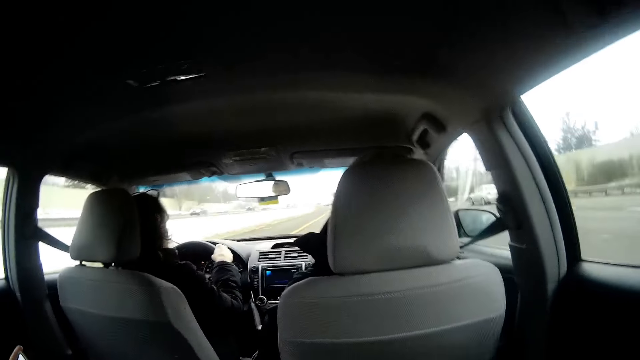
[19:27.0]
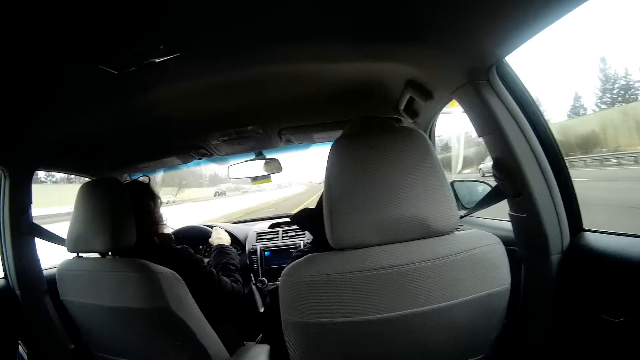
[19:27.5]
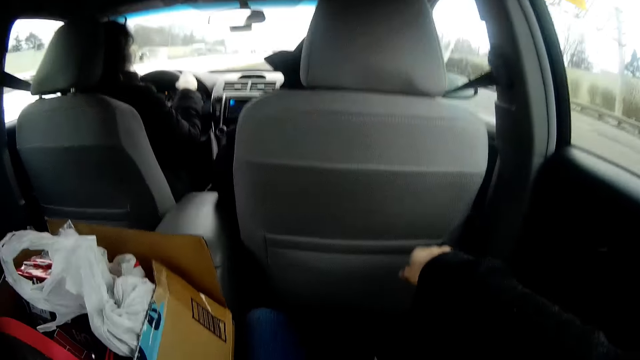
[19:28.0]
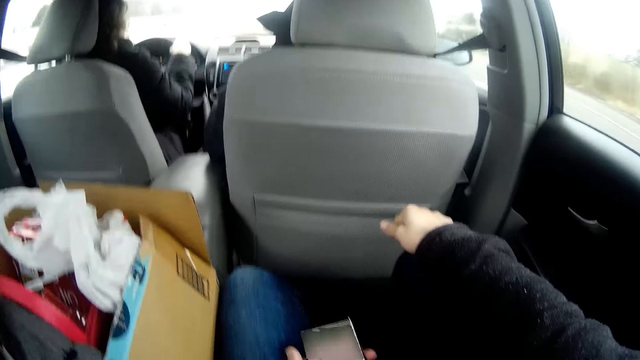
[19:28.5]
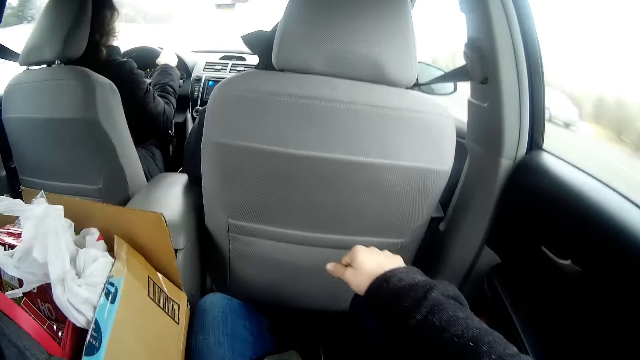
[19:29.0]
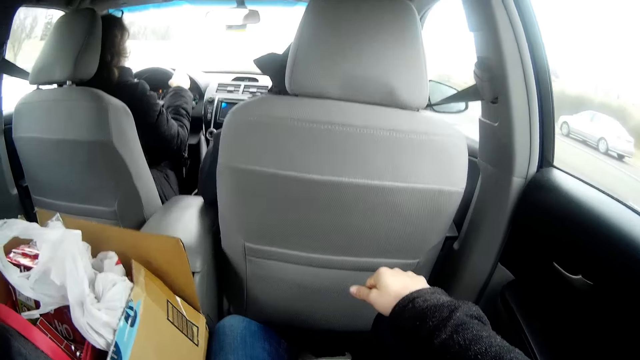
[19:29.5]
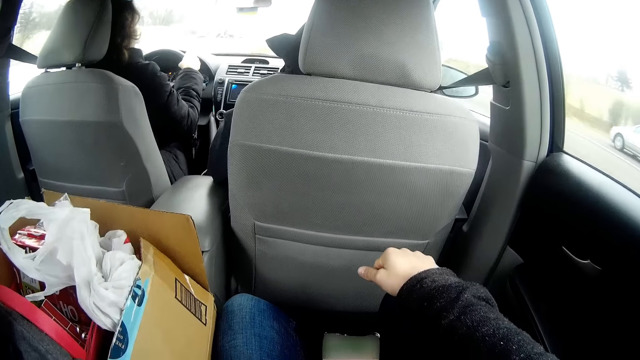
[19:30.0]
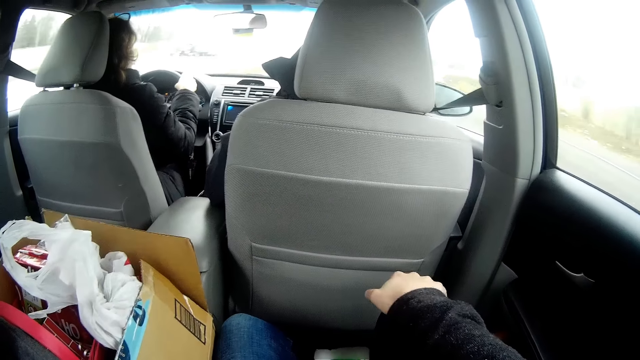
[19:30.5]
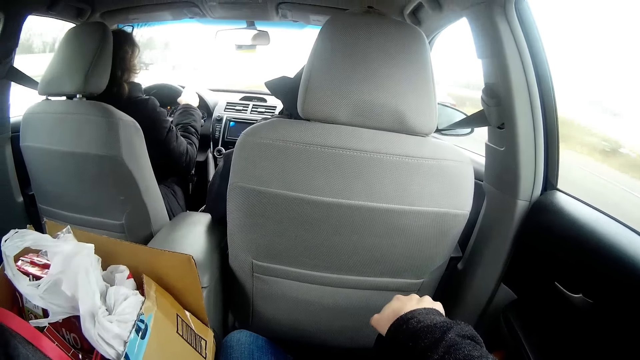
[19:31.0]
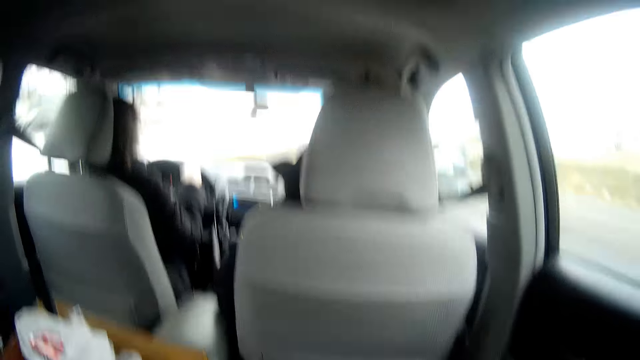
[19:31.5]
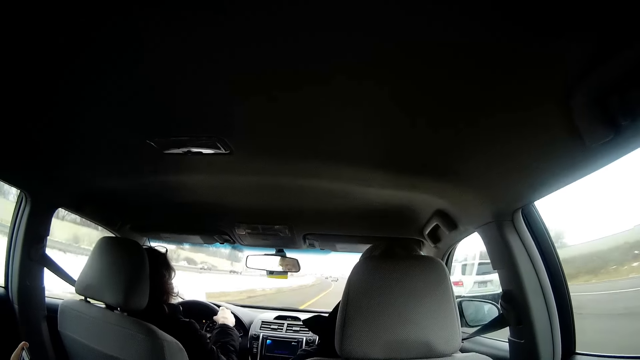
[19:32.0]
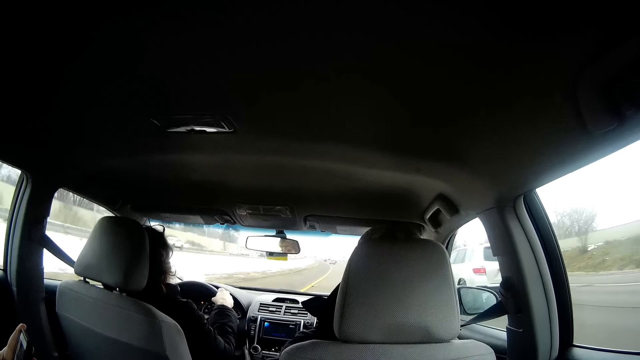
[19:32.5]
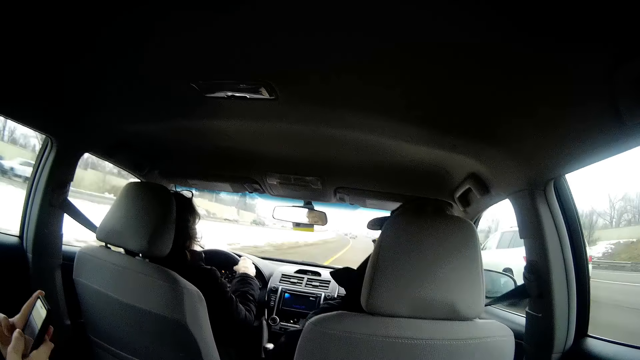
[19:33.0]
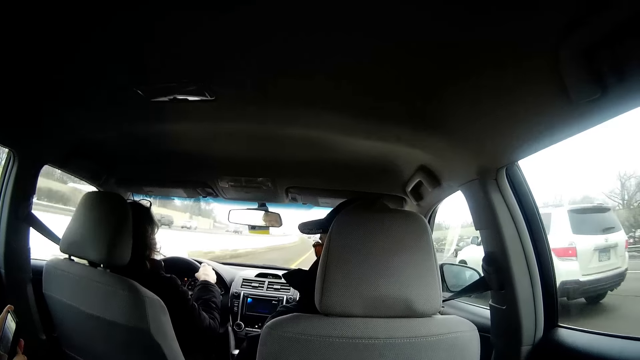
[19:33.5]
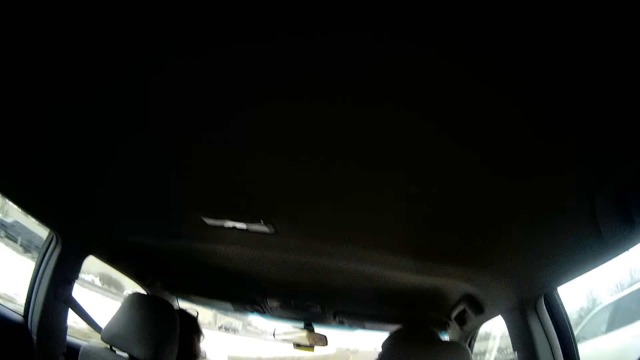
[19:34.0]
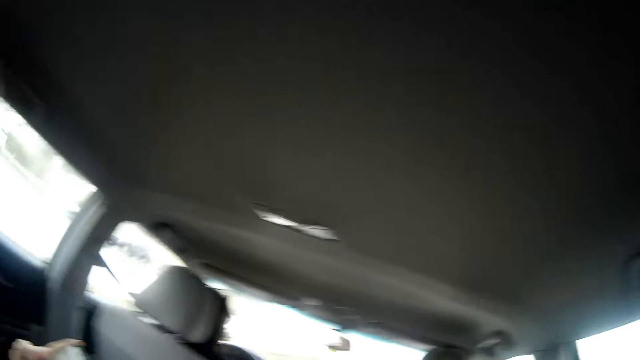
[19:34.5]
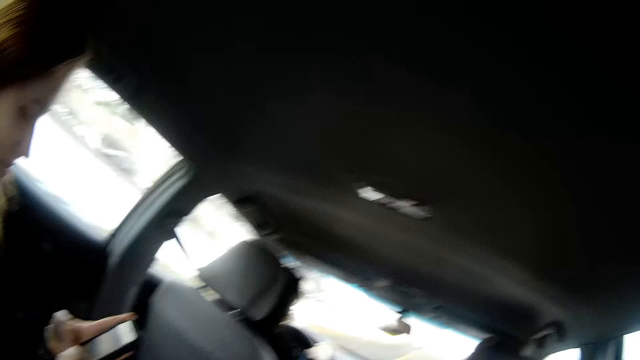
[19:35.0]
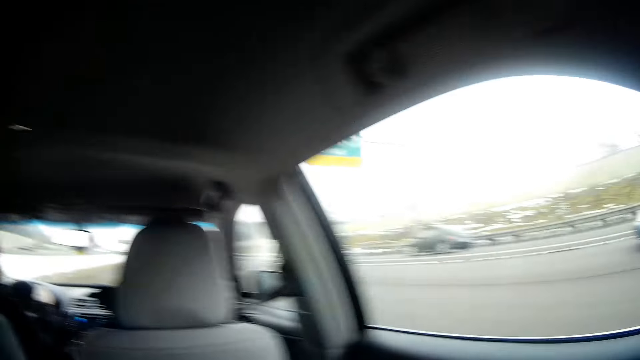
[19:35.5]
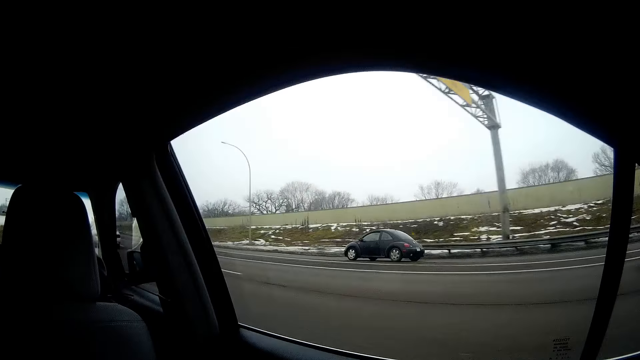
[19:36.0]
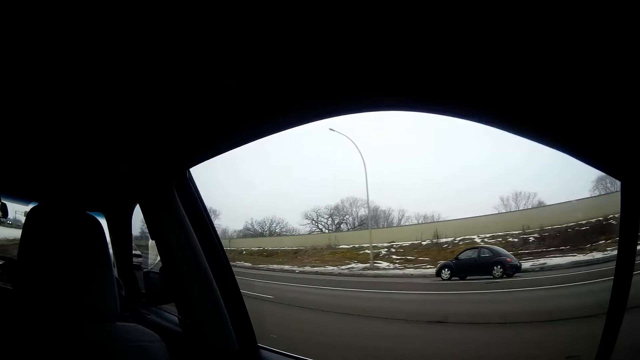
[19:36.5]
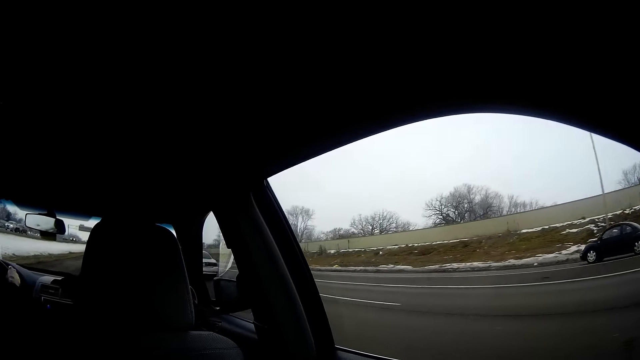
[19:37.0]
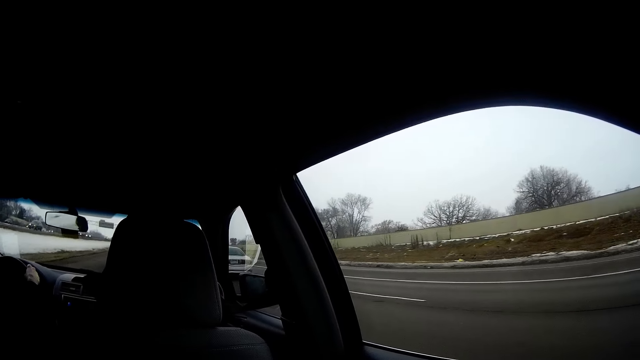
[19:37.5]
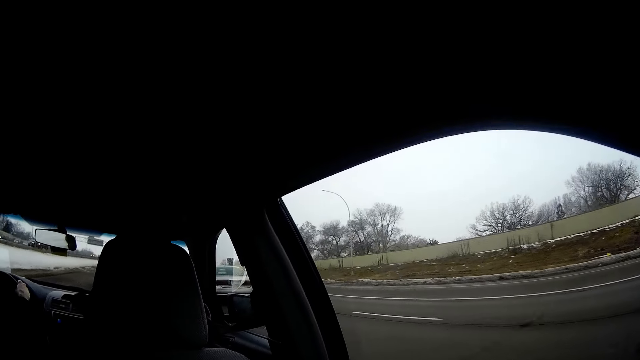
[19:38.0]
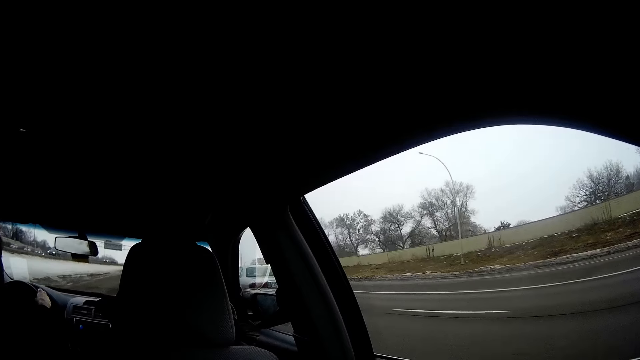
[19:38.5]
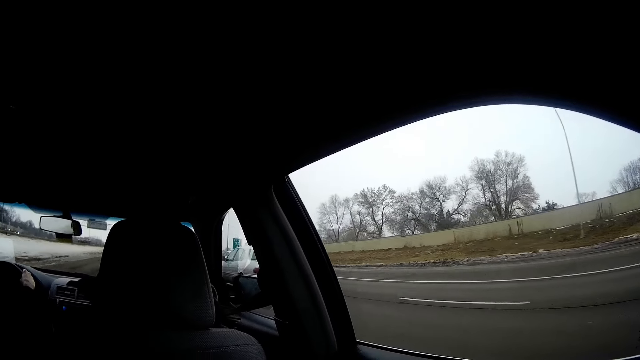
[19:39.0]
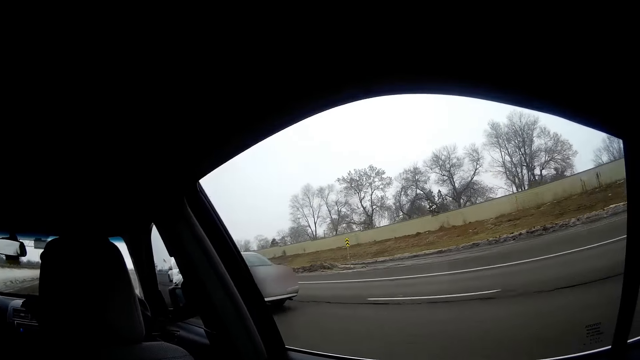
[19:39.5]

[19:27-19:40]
A man drives the vehicle. The camera wearer holds a phone. They turn around. Another man operates a phone. The camera wearer turns around. They look out of the car window.

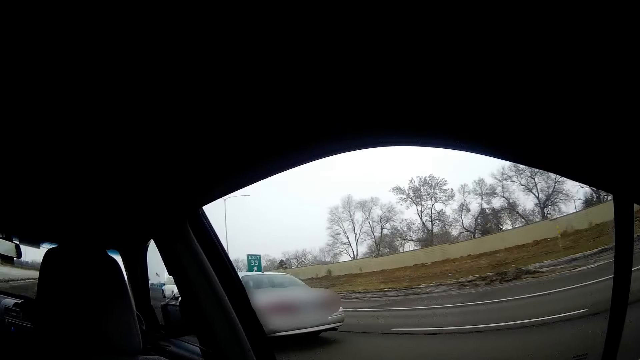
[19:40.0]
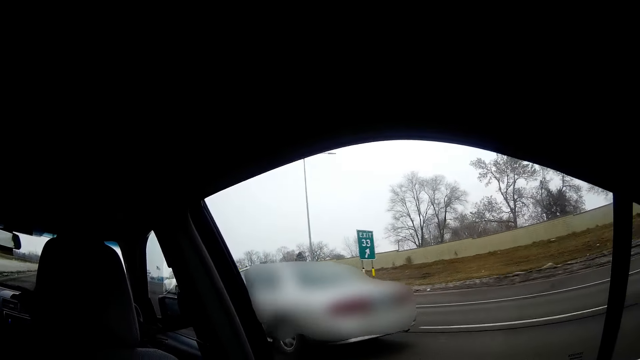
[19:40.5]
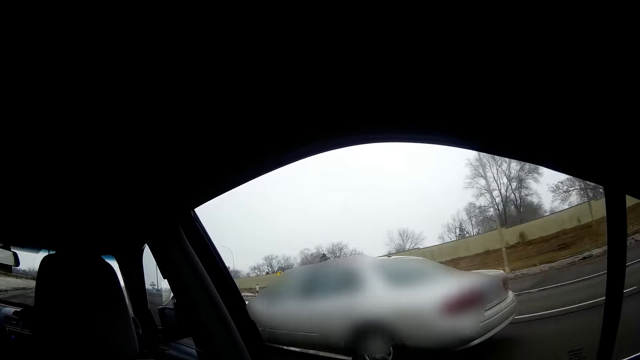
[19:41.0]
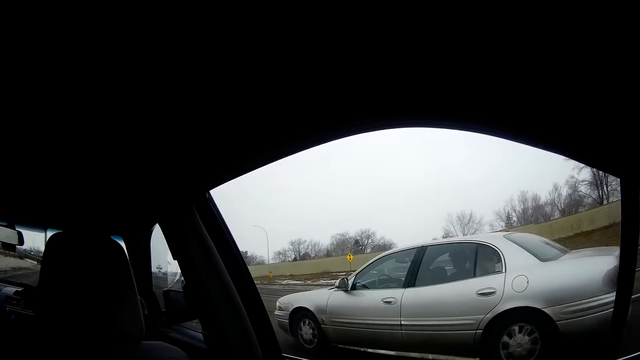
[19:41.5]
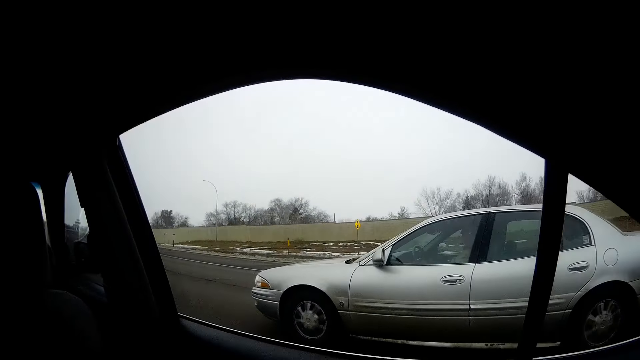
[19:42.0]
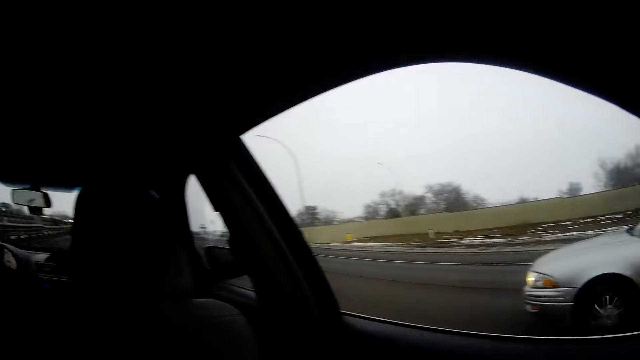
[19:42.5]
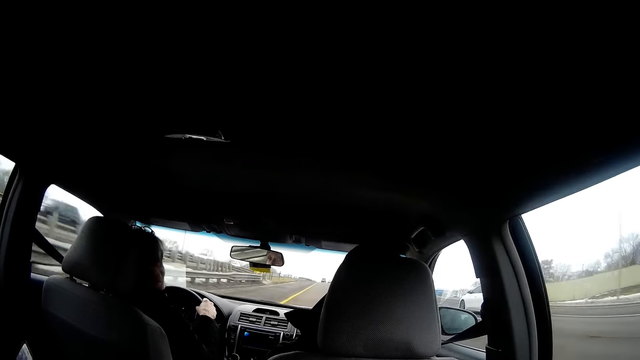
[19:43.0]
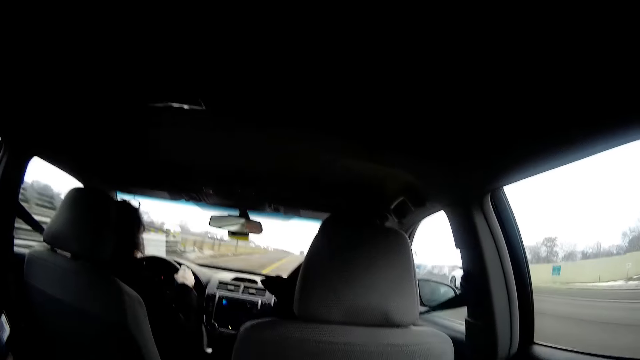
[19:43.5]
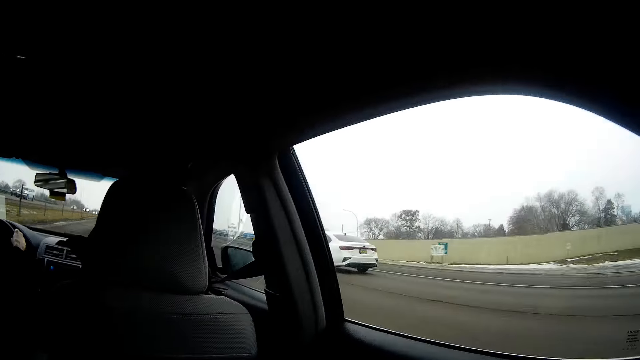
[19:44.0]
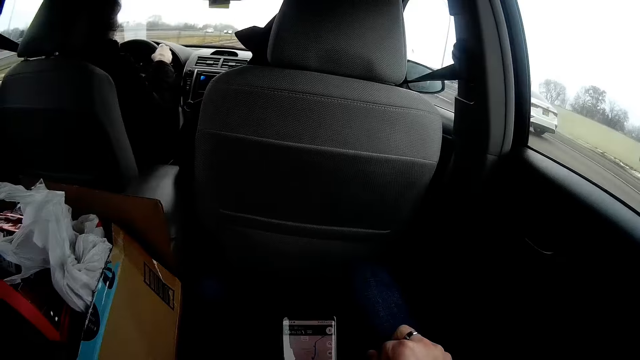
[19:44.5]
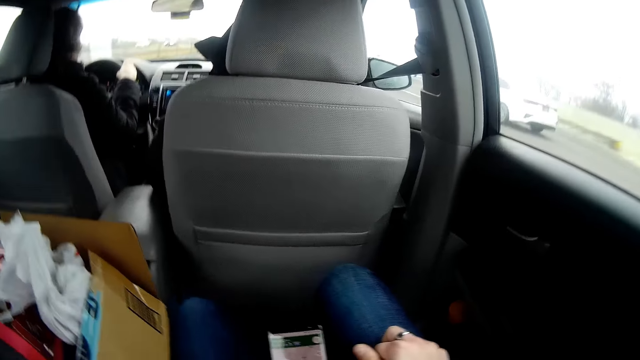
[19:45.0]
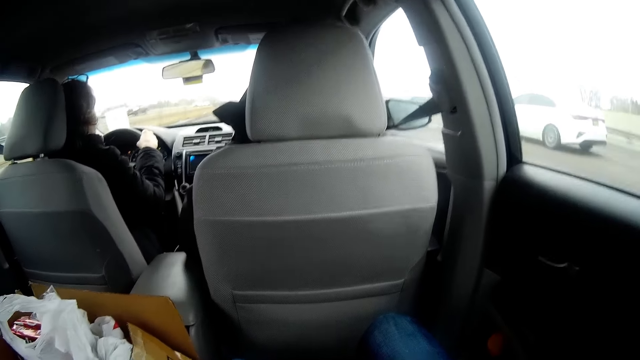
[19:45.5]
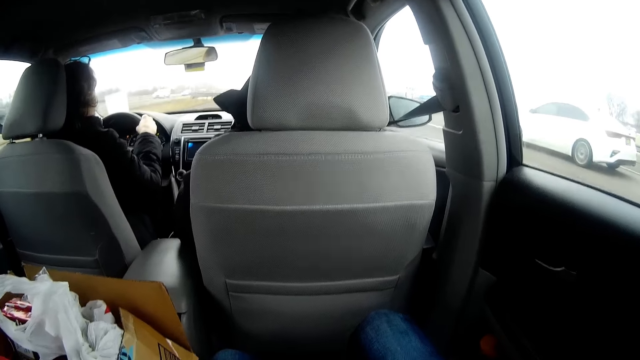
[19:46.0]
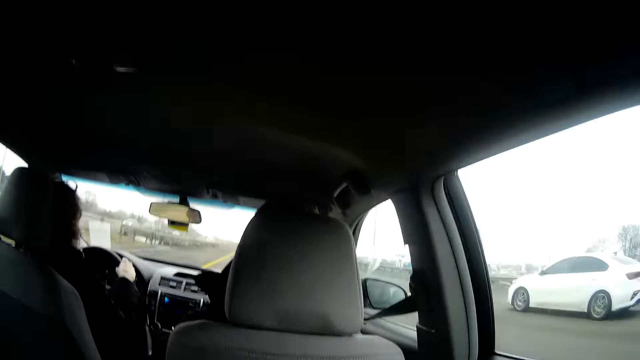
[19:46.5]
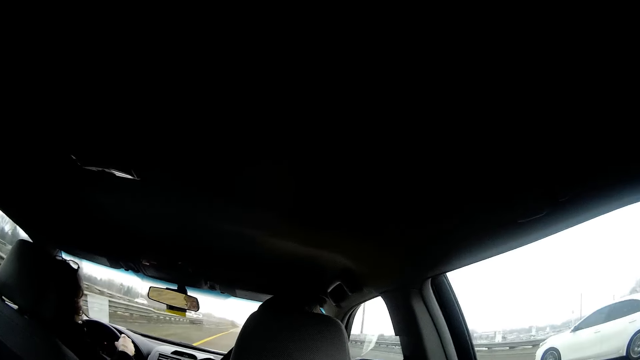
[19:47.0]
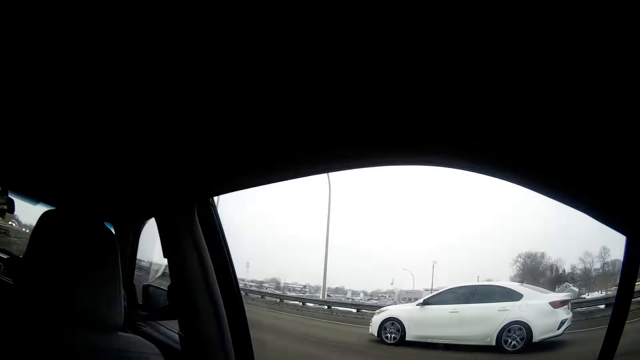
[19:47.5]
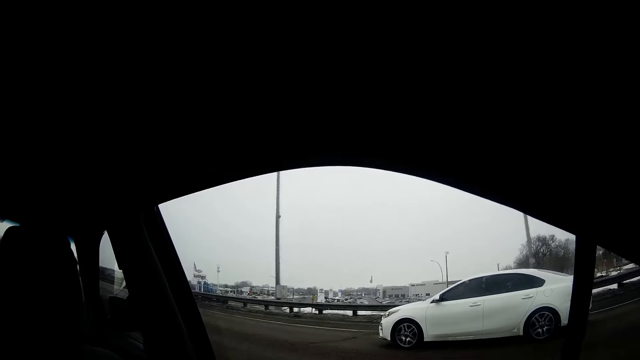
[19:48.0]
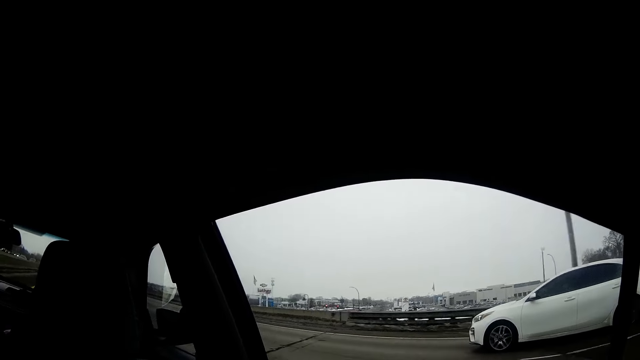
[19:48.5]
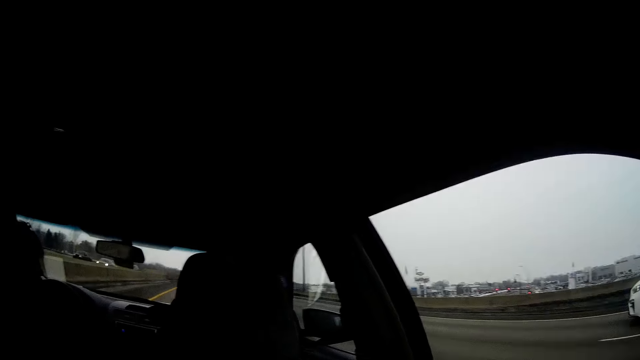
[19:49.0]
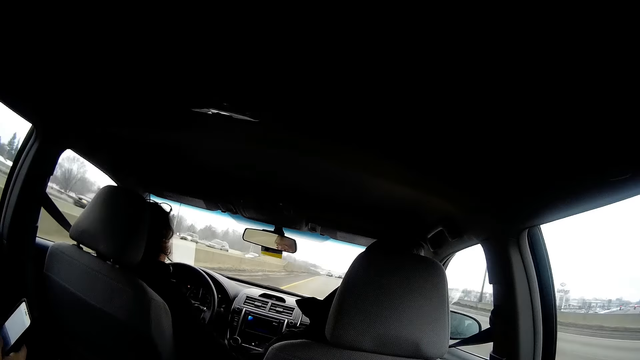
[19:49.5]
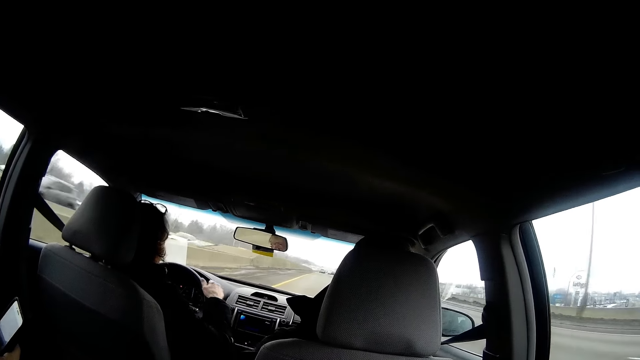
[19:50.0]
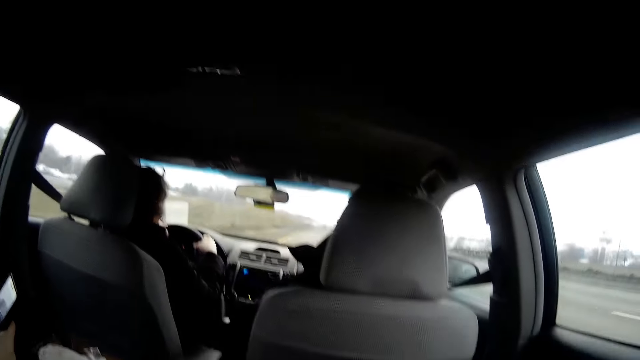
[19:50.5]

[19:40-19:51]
The camera wearer operates the phone. They look out of the car window. A man drives the vehicle.
